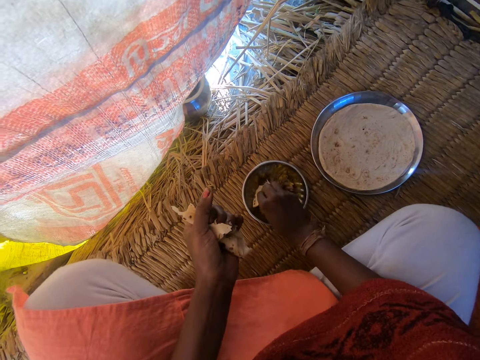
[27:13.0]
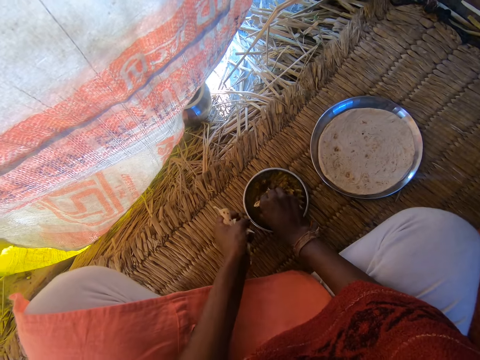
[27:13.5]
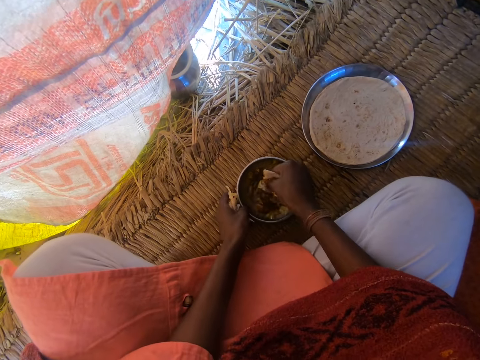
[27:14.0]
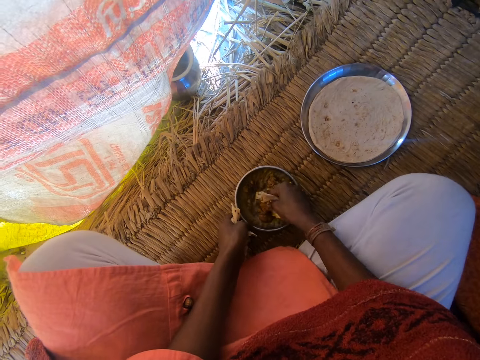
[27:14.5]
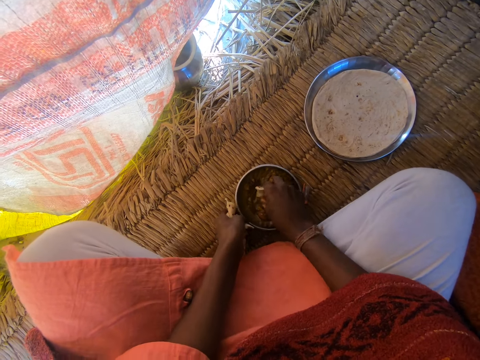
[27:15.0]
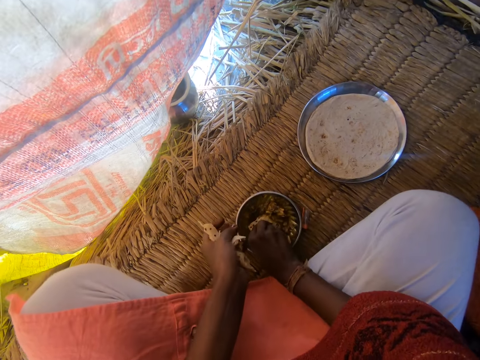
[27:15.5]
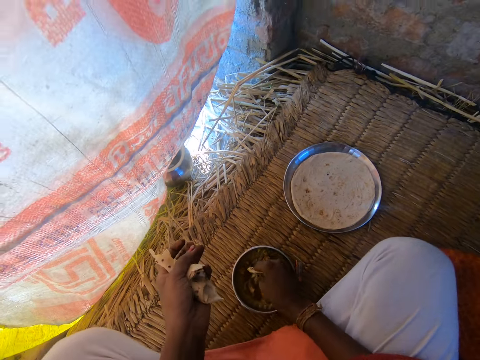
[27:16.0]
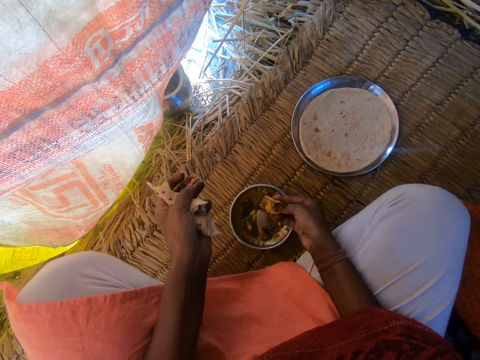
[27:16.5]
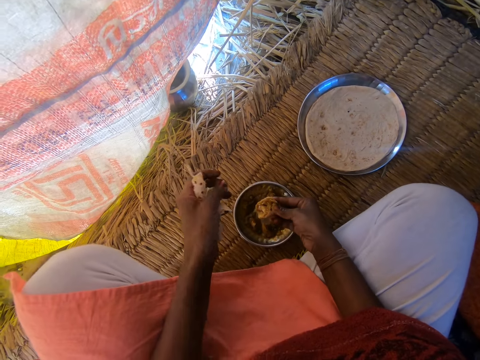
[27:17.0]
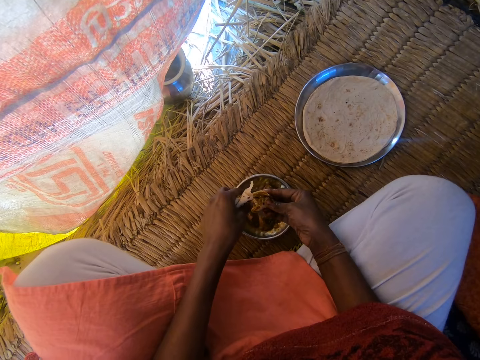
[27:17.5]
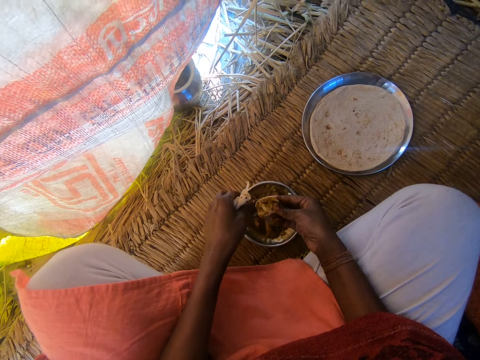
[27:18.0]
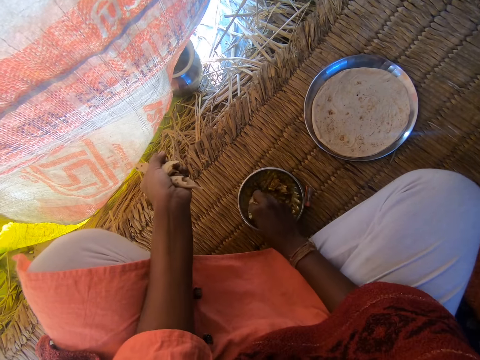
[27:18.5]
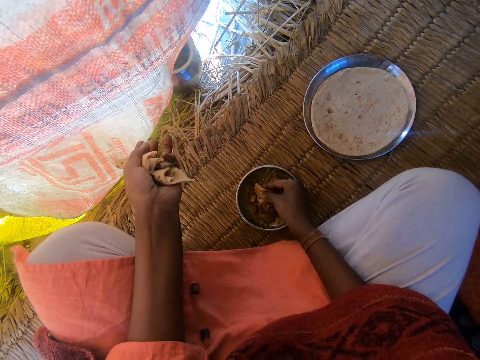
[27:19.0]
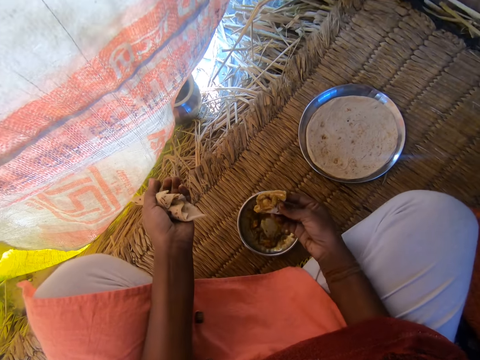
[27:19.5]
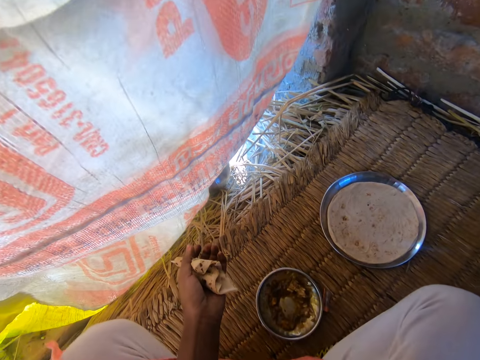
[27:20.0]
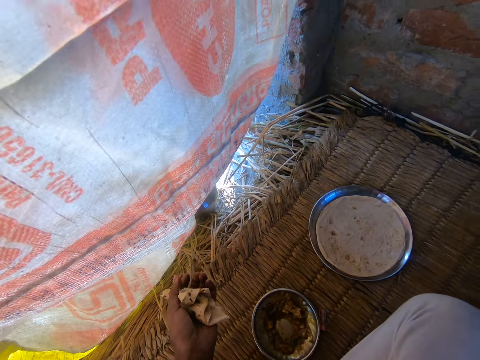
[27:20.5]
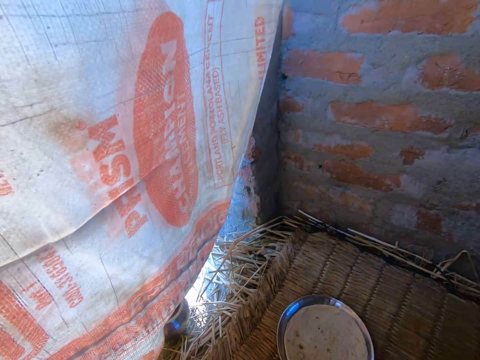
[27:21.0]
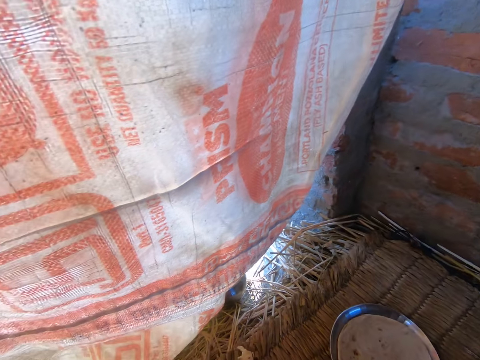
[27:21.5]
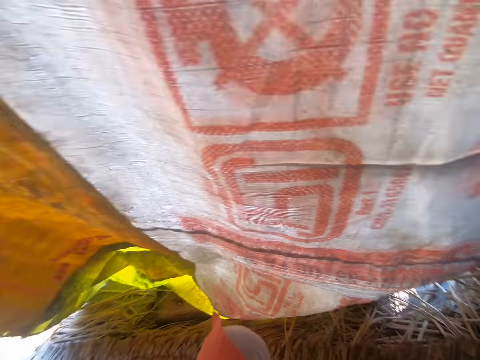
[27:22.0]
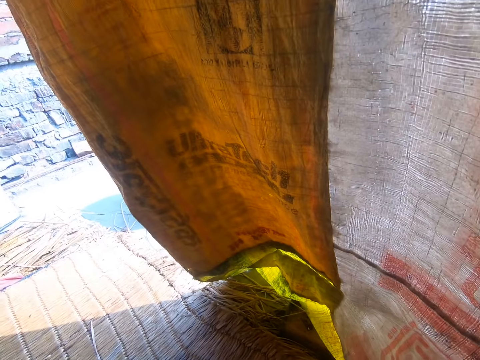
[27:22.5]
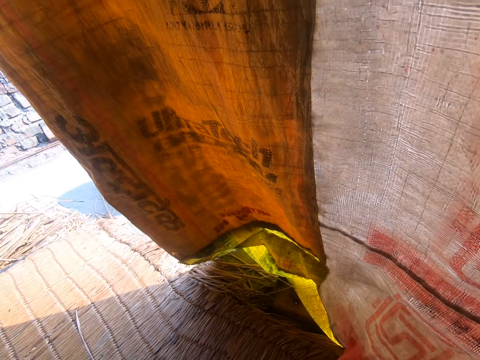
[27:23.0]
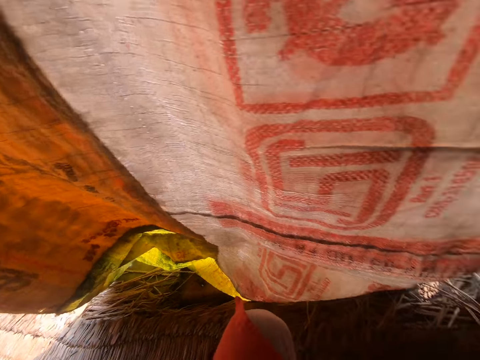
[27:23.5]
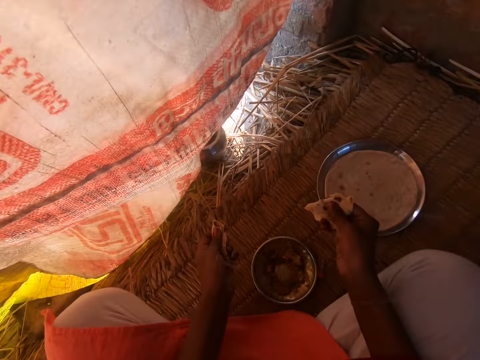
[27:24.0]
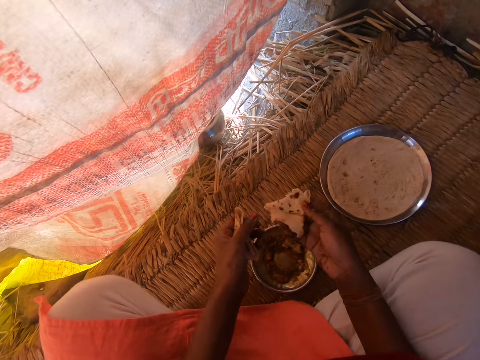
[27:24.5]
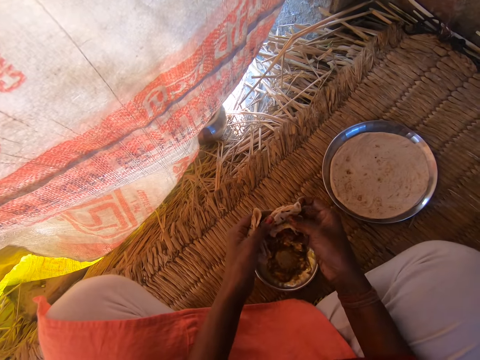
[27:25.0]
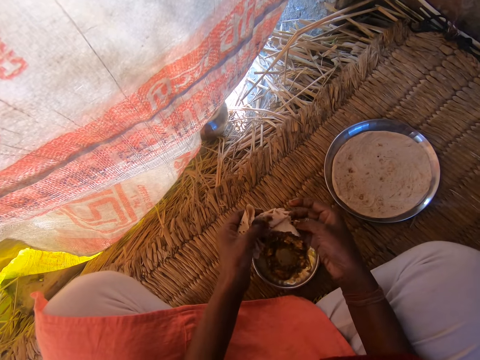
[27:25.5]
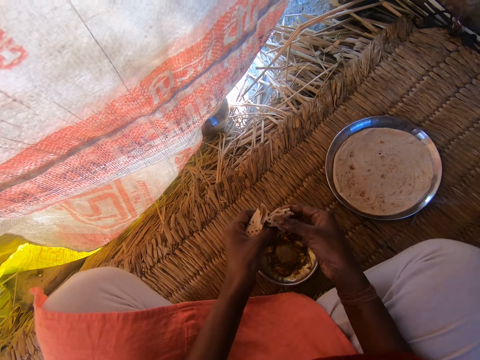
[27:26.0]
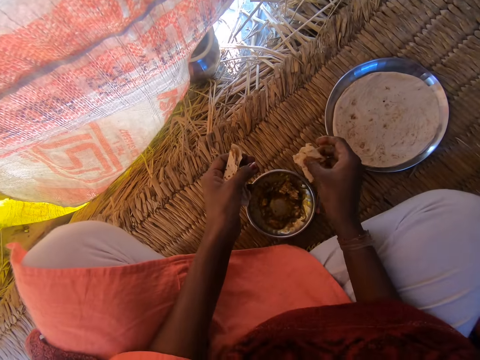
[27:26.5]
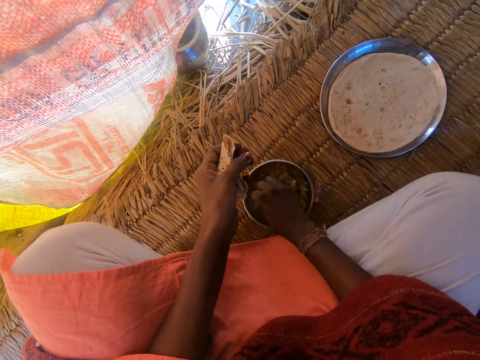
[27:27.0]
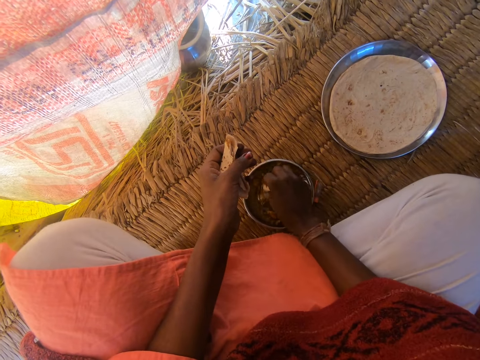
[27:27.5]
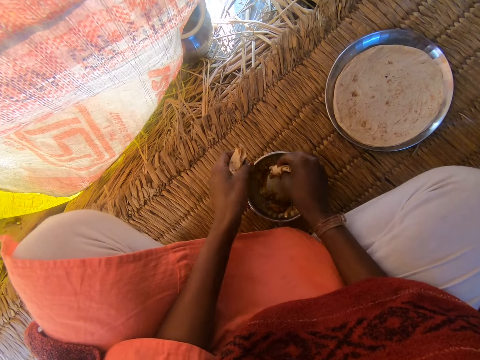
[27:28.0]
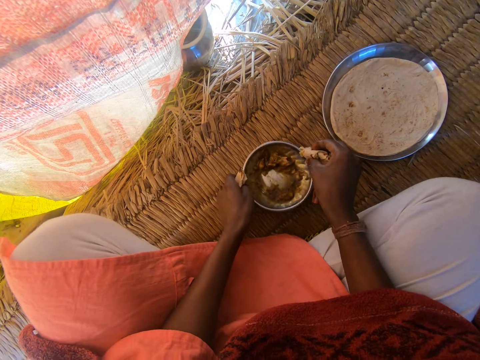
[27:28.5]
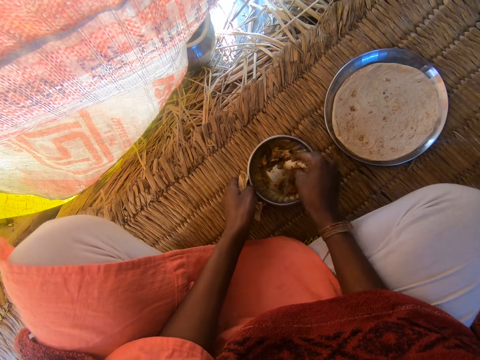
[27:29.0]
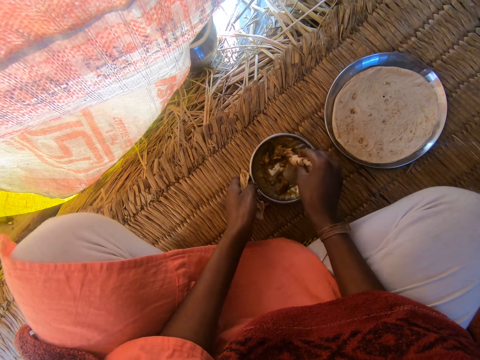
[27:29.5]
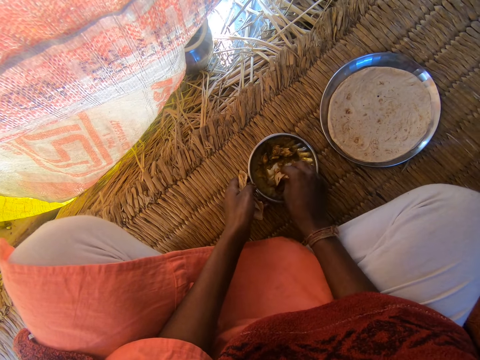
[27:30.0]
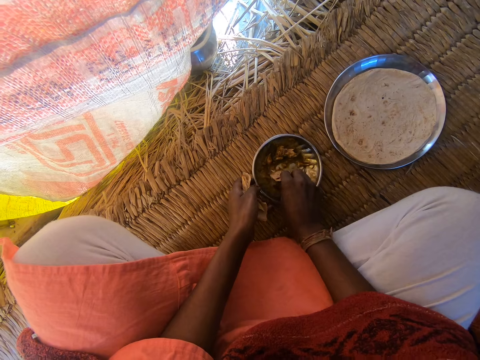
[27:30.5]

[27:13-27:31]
The camera wearer dips the piece of chapati inside the plate of sauce. She eats a tortilla with stew. She holds the plate of sauce with her left hand. She raises her left hand. She removes the piece of chapati from the plate of sauce with her left hand. She removes a piece of onions from the piece of chapati in her right hand with her left hand. She throws the piece of onions on the ground. She puts the piece of chapati in her right hand into her mouth. She holds another piece of chapati in her right hand. She rolls the piece of chapati with both hands. She holds the piece of chapati with her right hand. She dips the piece of chapati into the plate of sauce with her right hand. She holds the plate of sauce with her left hand.

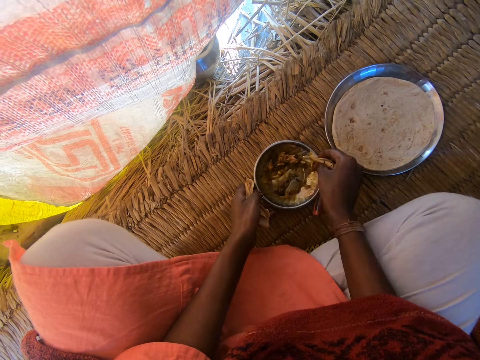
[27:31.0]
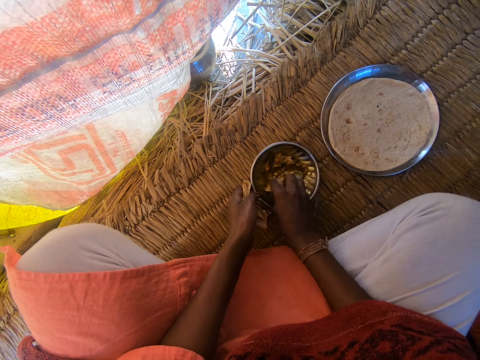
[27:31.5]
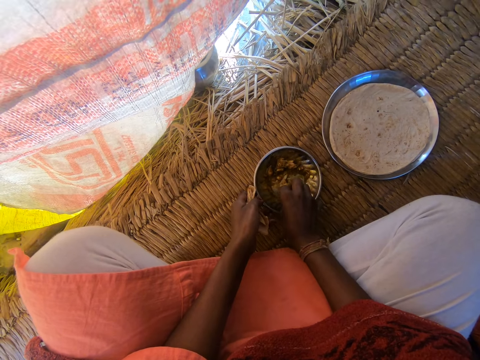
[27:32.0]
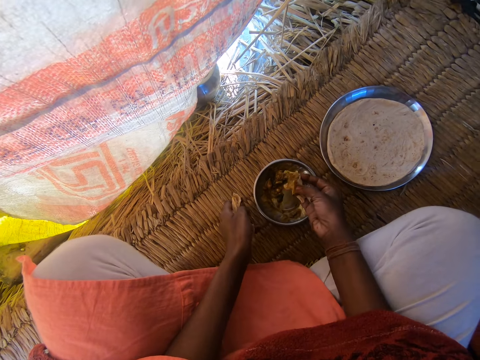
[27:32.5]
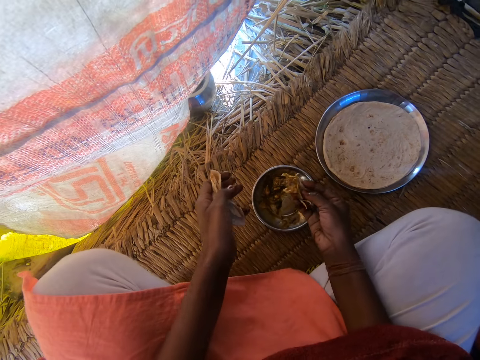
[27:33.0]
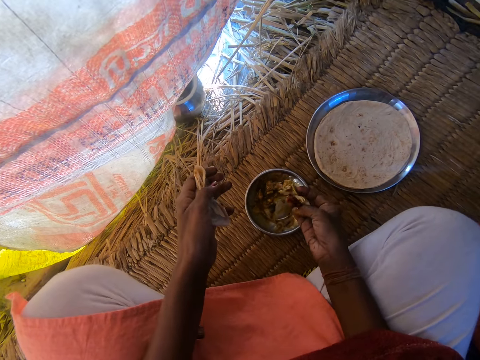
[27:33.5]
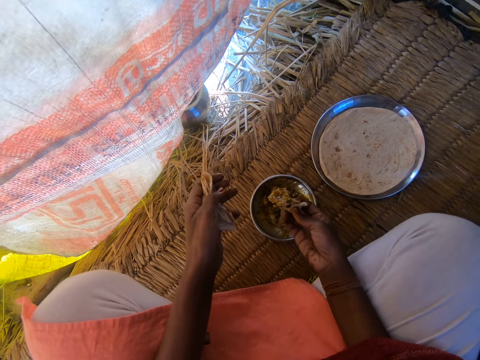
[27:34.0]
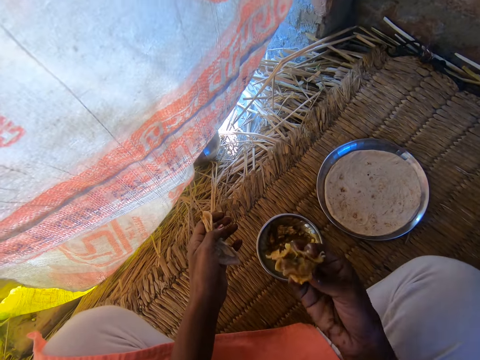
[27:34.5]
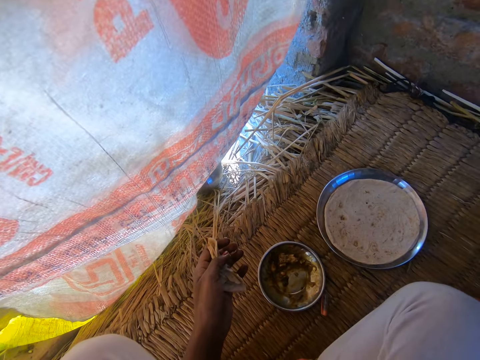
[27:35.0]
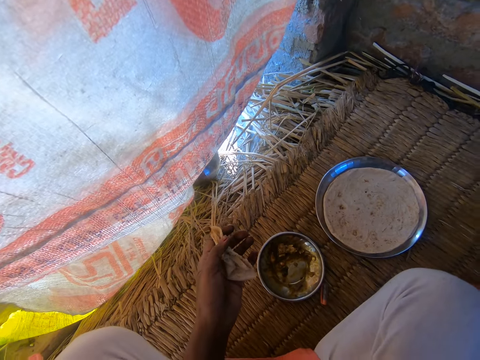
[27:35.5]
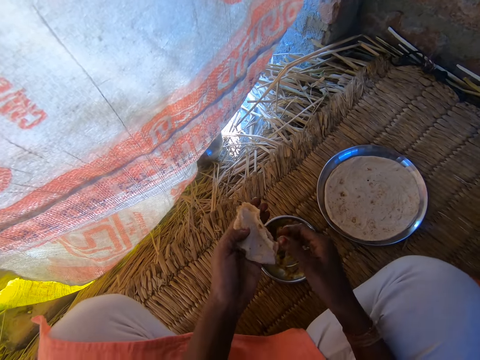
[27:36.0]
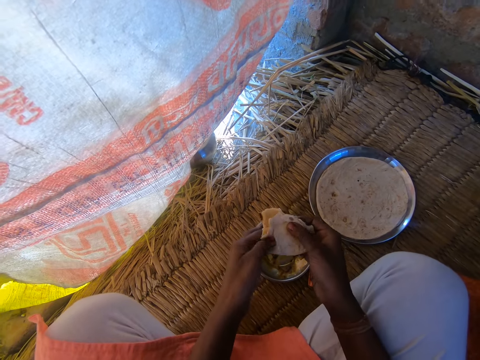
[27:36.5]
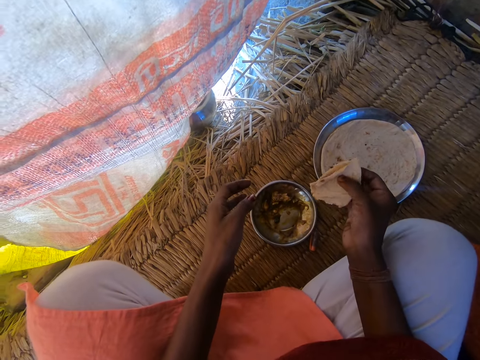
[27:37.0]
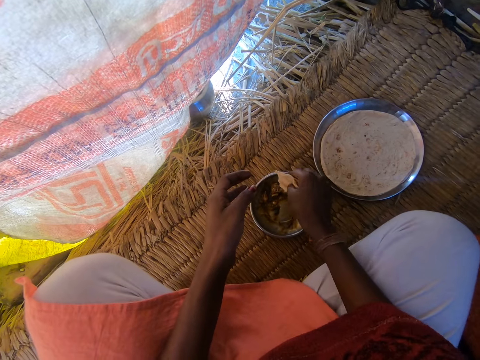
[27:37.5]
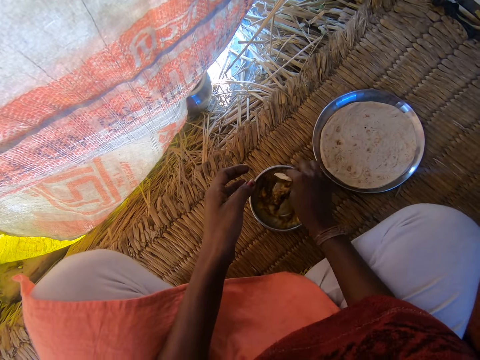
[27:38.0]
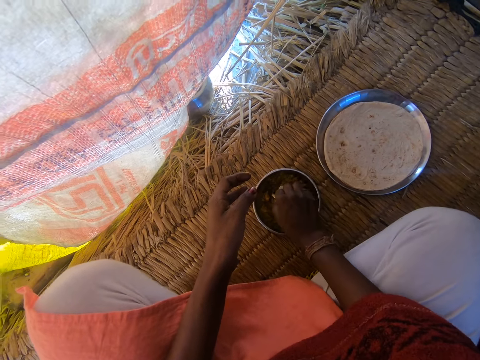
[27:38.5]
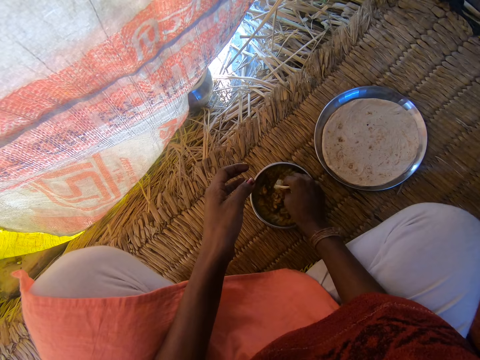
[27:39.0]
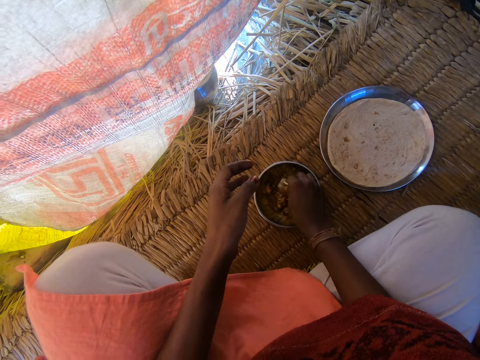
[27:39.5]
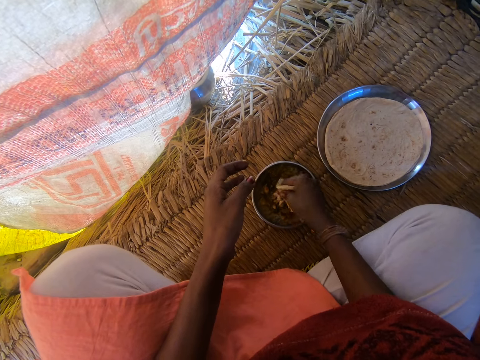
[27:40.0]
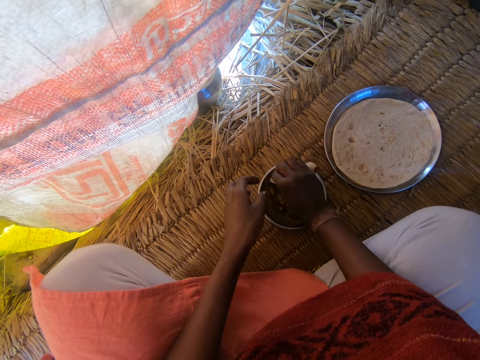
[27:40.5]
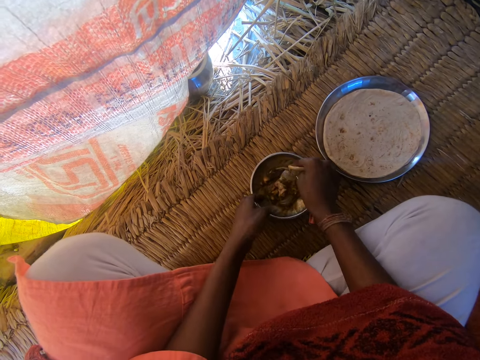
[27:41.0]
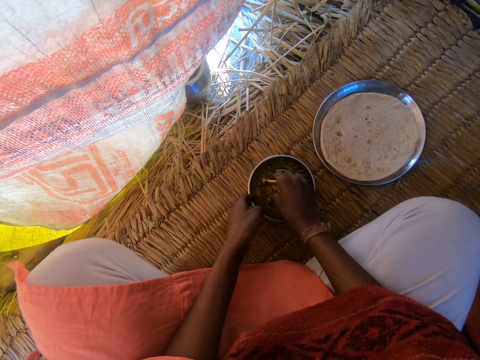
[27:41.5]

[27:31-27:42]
The camera wearer takes some sauce from the plate with the chapati with her right hand. She puts the piece of chapati in her right hand into her mouth. She lowers her right hand. She transfers the piece of chapati from her left hand to her right hand. She takes some sauce from the plate with the chapati in her right hand.
